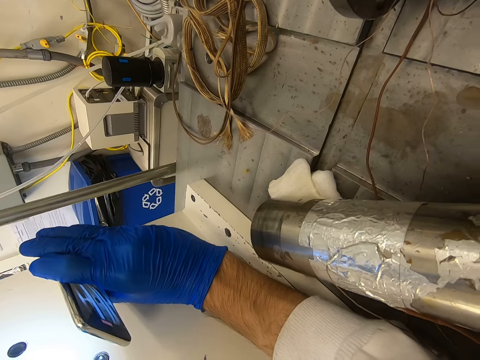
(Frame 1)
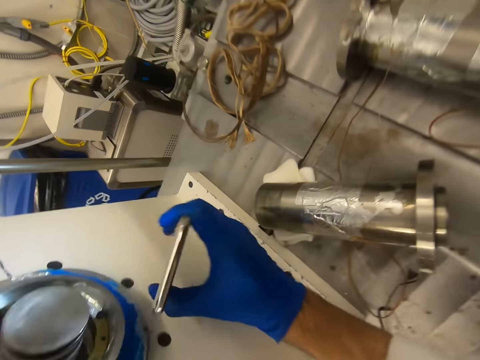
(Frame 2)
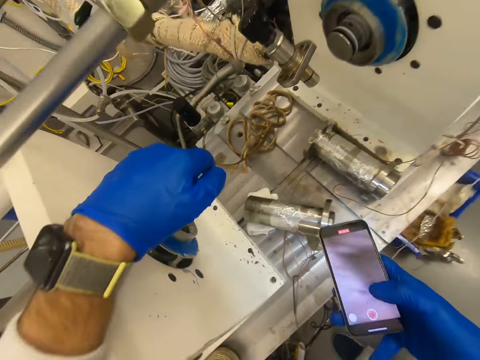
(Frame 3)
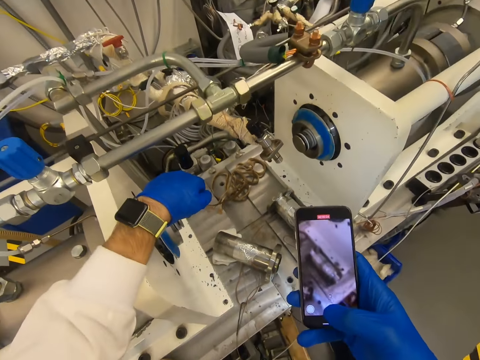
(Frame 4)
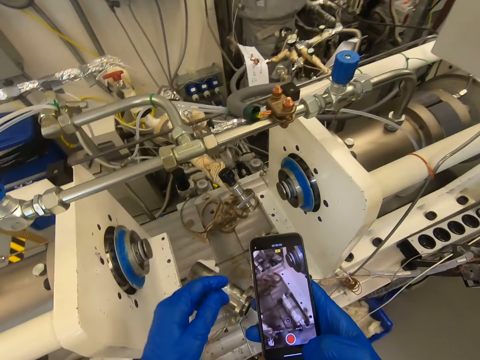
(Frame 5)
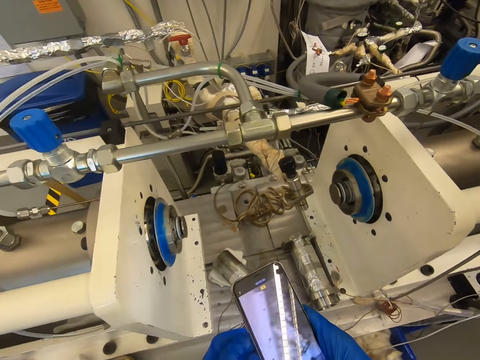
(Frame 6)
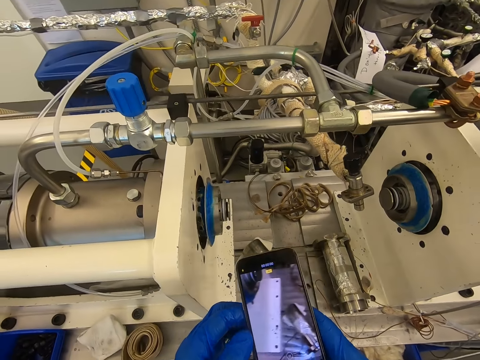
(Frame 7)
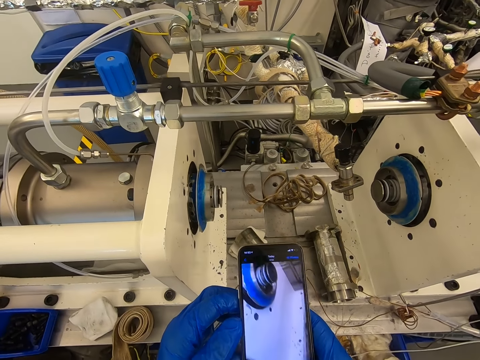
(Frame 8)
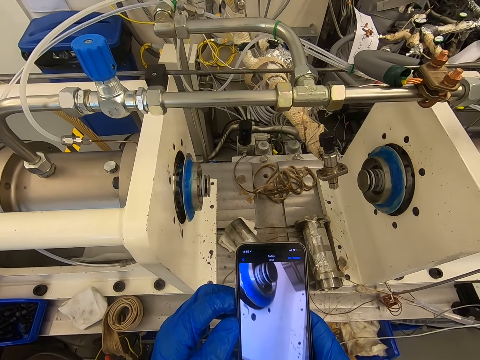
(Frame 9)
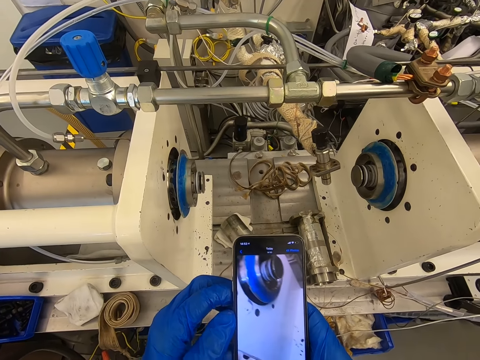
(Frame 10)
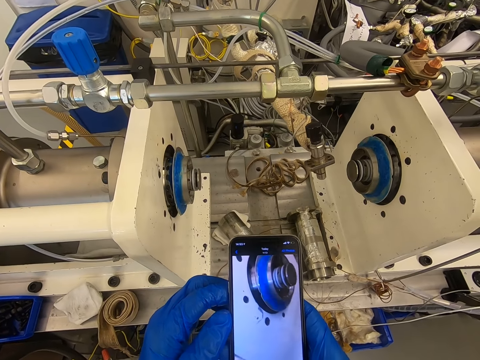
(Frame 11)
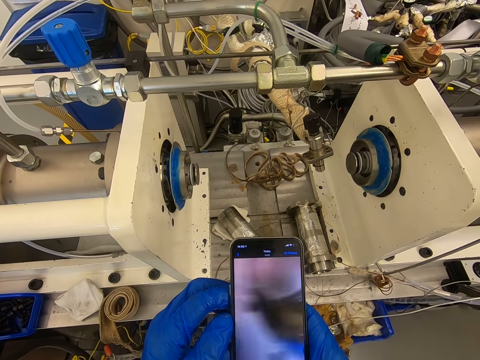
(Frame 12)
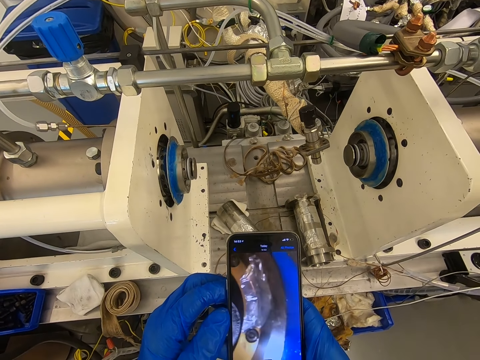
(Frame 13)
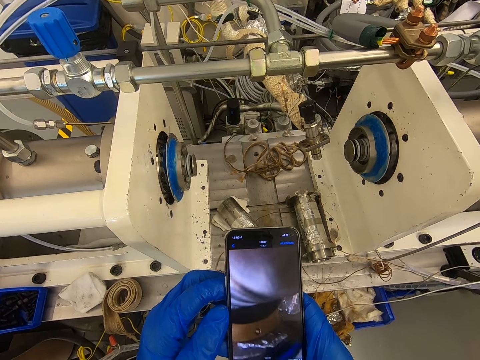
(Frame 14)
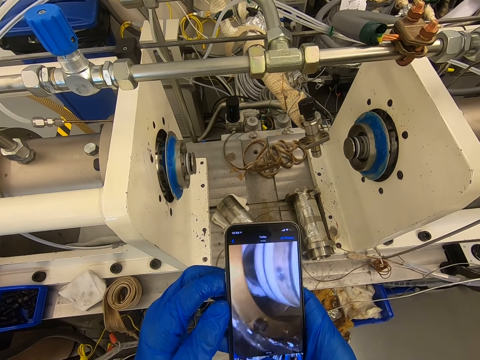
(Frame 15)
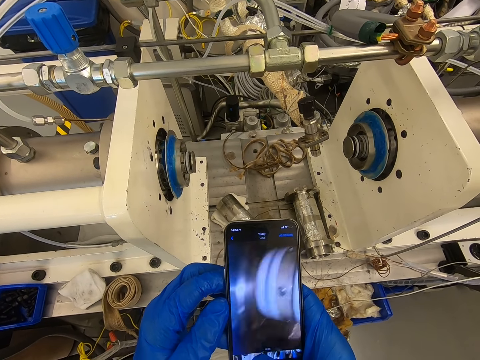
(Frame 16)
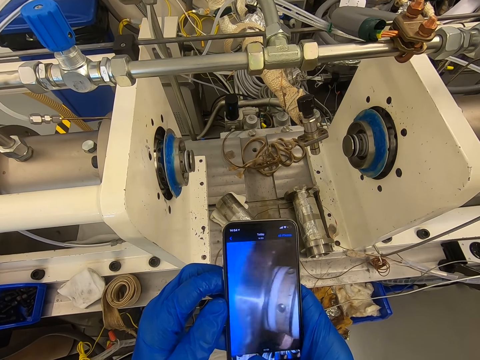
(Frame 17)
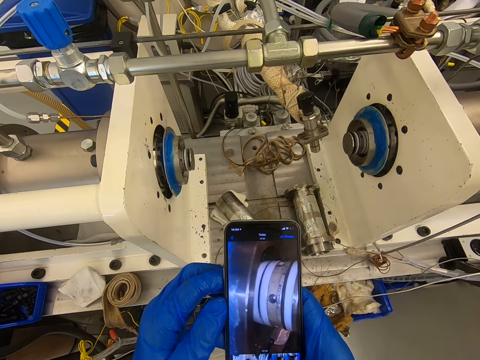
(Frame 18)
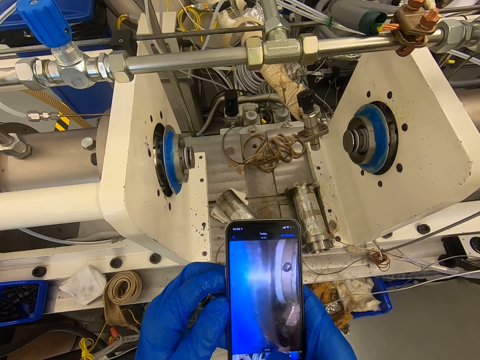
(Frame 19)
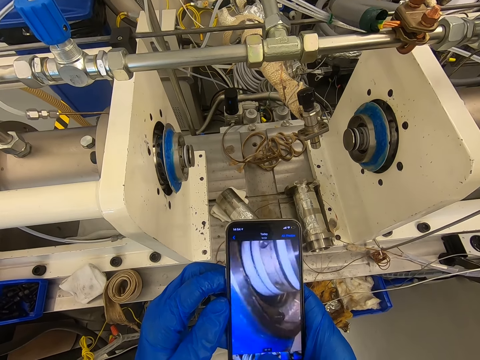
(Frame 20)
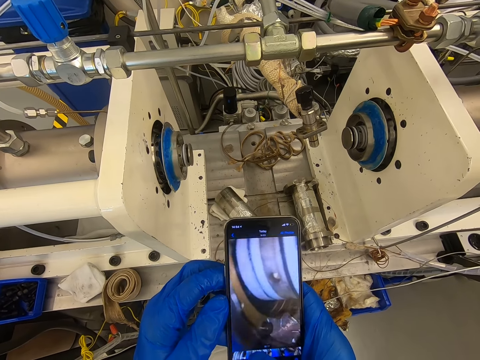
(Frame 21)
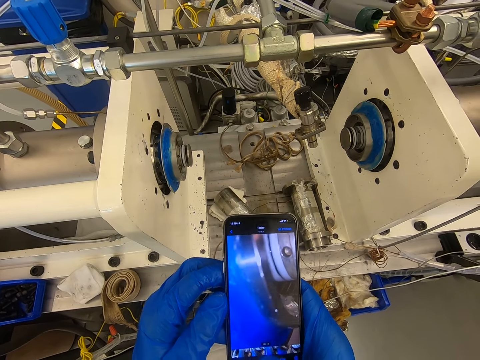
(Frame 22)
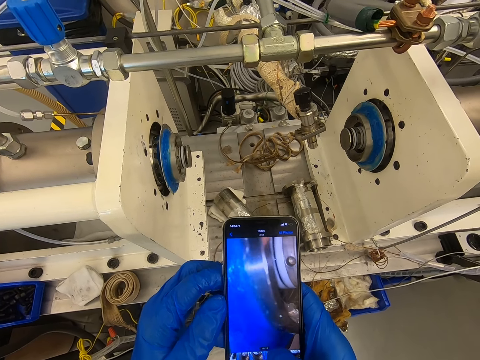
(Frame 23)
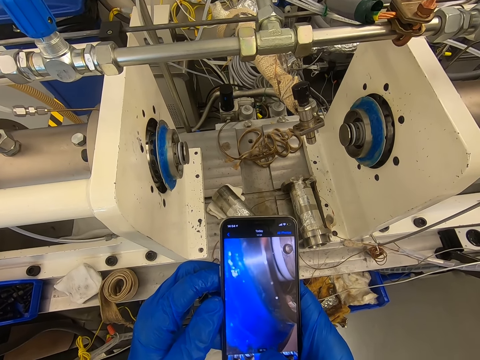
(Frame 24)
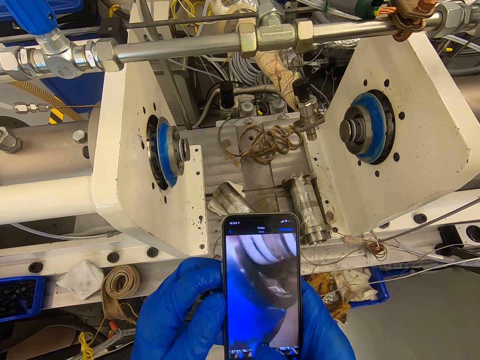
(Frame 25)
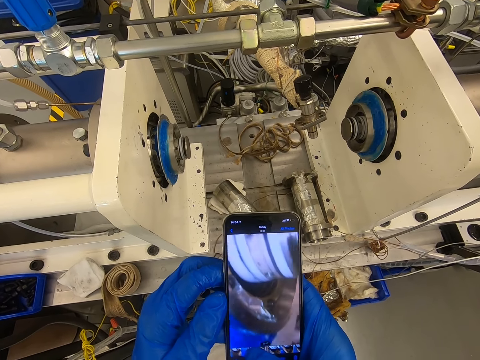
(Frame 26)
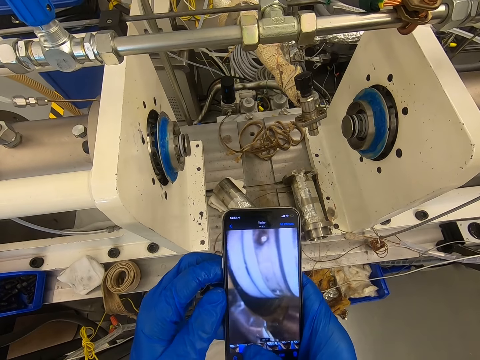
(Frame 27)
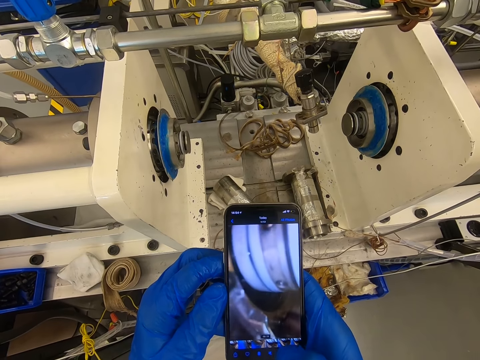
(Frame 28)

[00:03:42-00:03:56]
The camera wearer touches the phone. They look at the video on the phone.

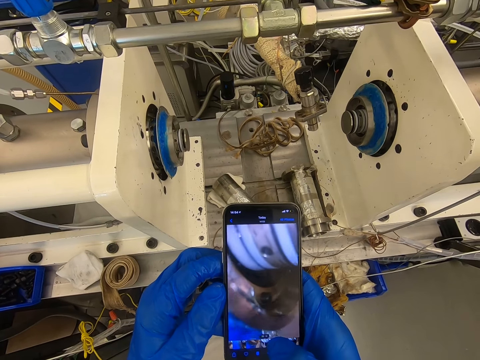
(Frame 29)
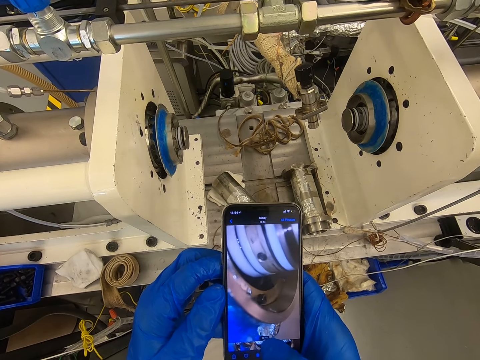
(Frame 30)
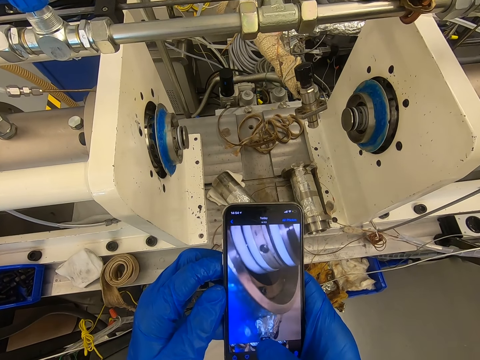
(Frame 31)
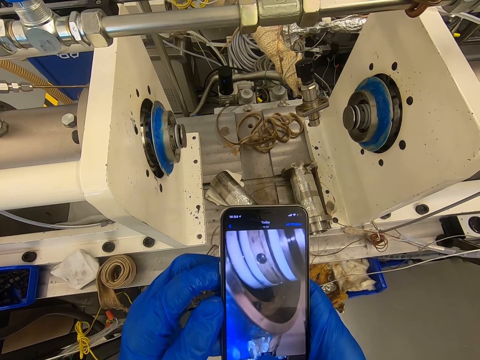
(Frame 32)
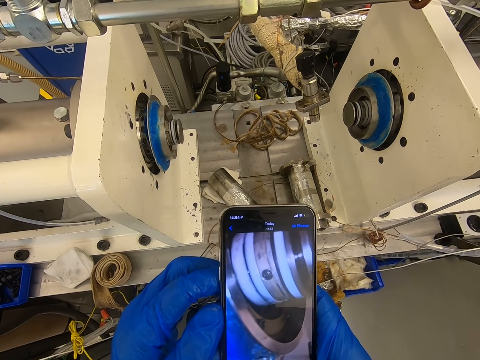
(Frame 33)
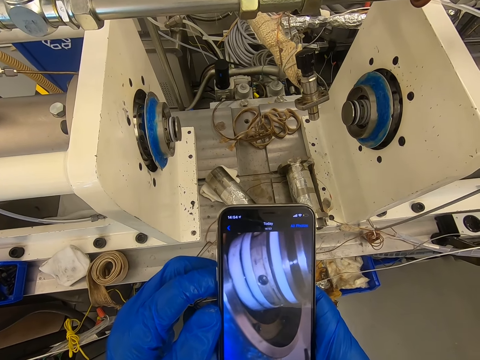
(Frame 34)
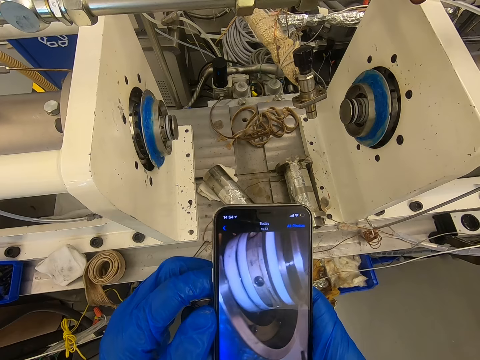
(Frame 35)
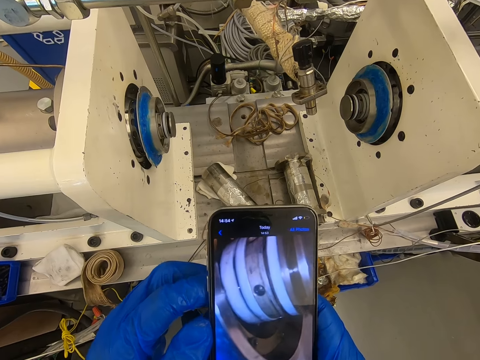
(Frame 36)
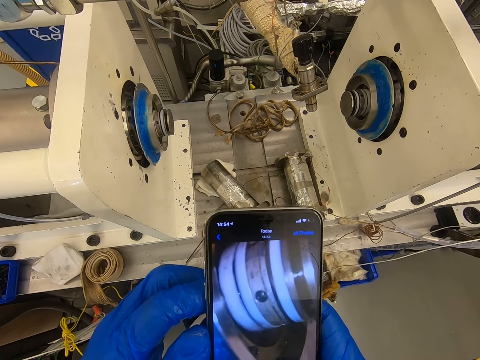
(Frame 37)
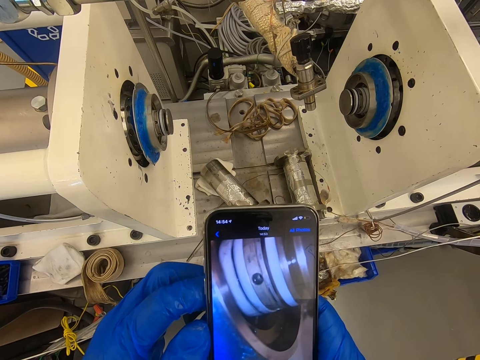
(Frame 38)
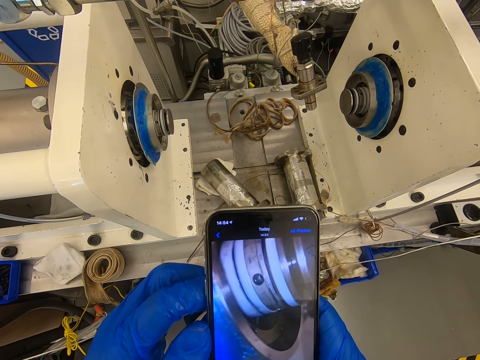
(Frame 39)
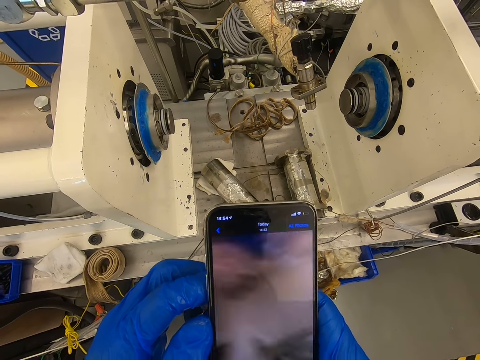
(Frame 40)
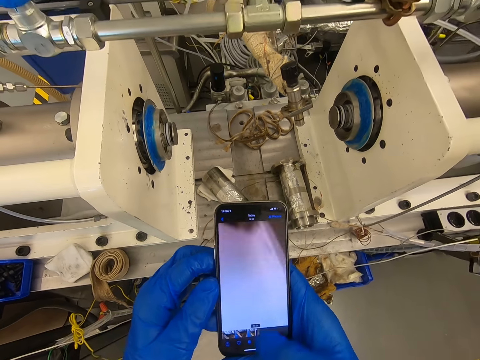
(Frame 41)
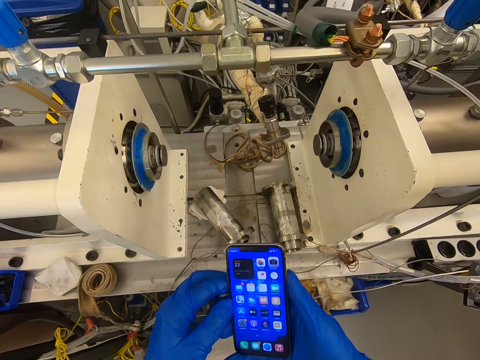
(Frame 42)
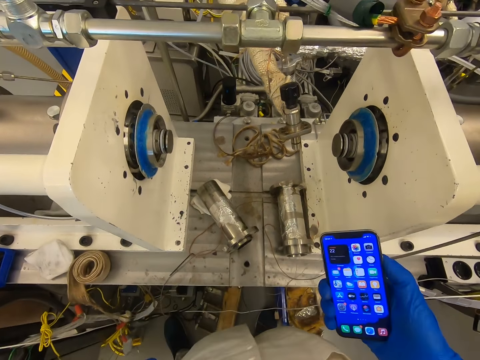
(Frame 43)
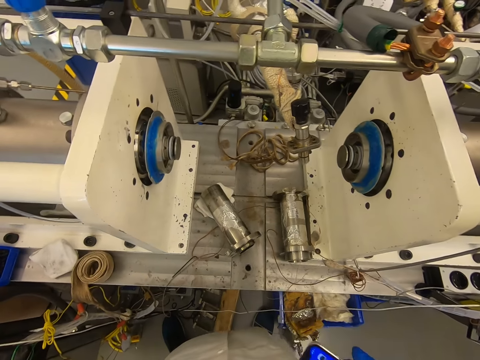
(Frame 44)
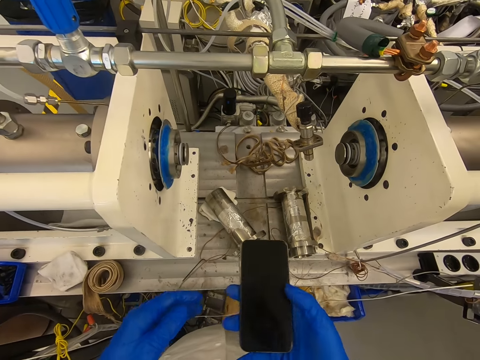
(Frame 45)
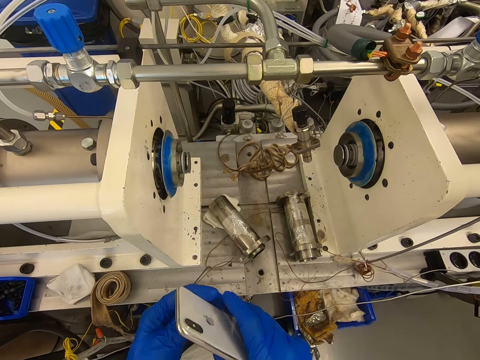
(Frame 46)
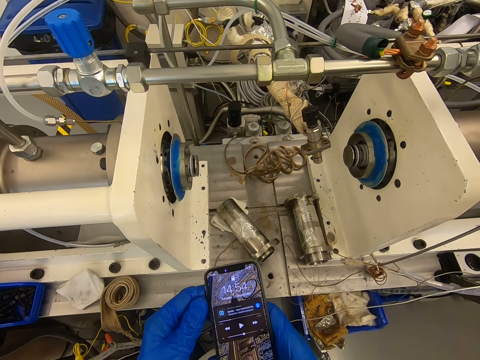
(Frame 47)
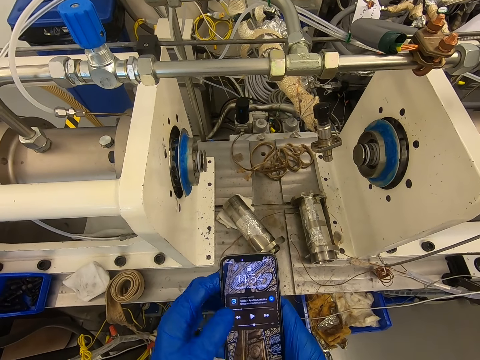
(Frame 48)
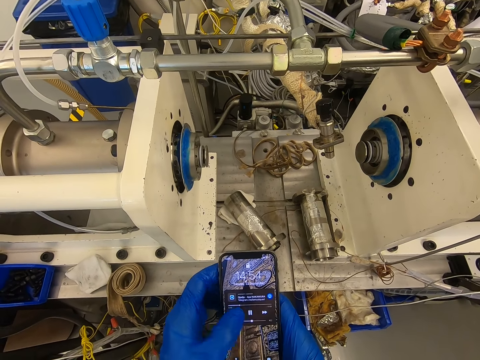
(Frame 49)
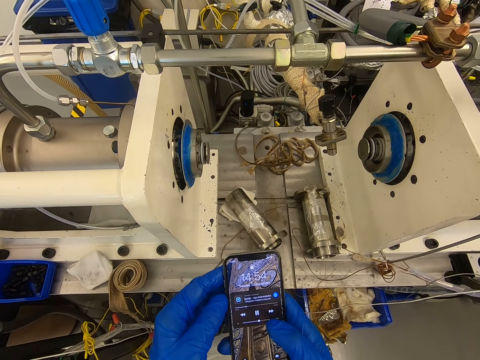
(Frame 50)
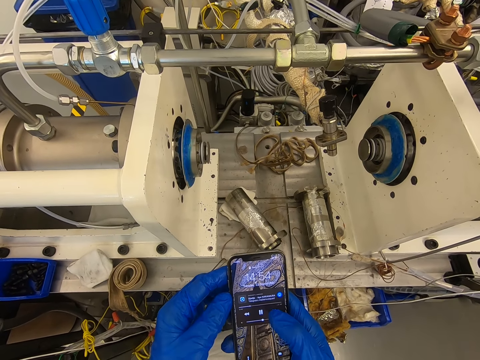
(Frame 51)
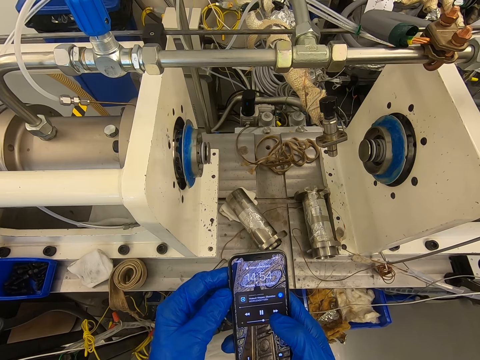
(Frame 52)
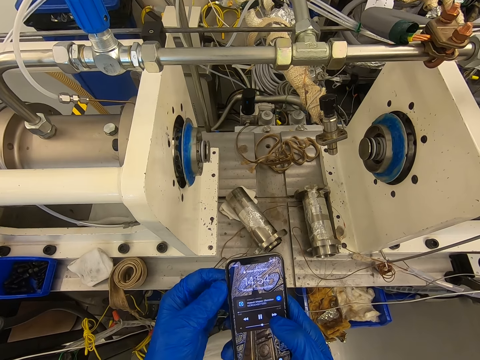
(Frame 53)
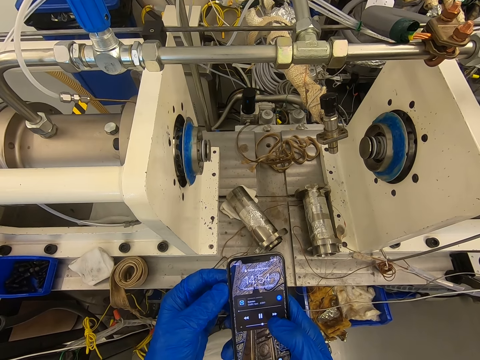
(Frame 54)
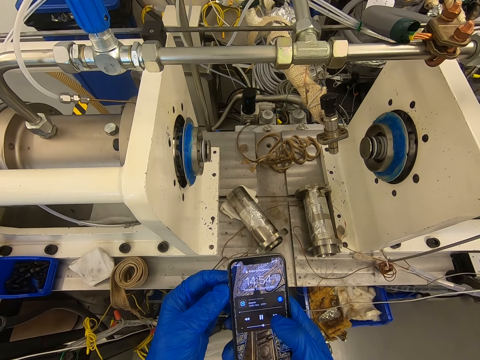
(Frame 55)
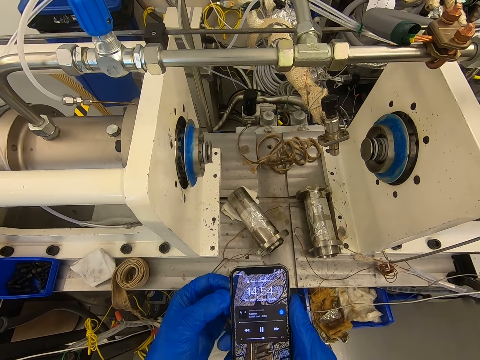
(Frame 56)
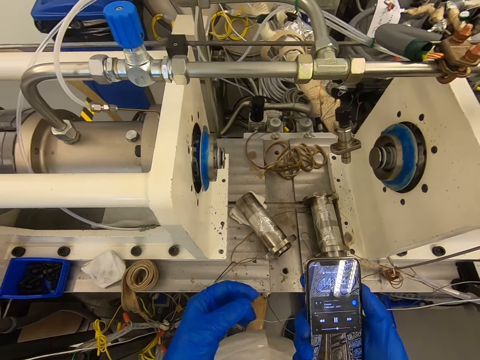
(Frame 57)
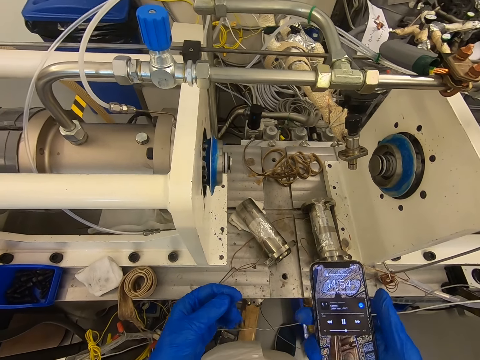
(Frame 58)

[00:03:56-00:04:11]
The camera wearer touches the phone. They move the phone and look at the phone. They touch the phone. They touch the phone again. They put the phone to something.
